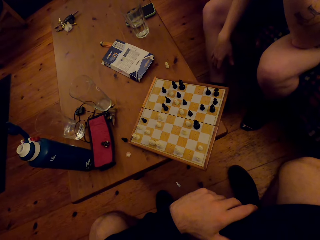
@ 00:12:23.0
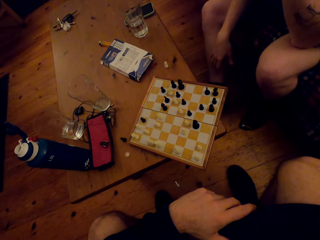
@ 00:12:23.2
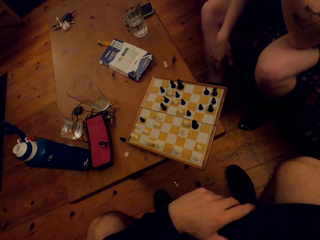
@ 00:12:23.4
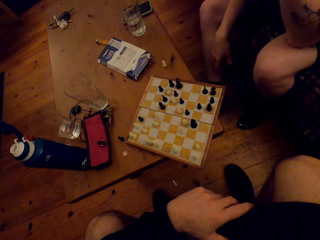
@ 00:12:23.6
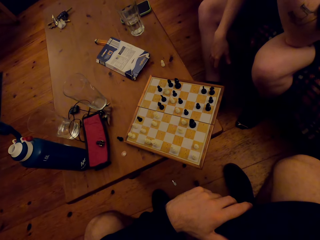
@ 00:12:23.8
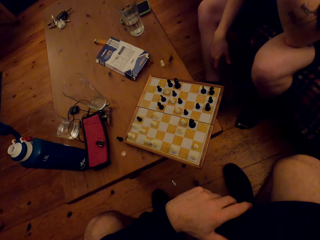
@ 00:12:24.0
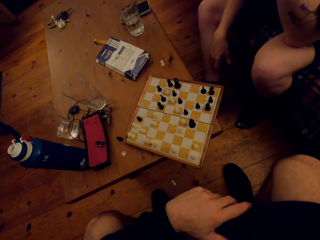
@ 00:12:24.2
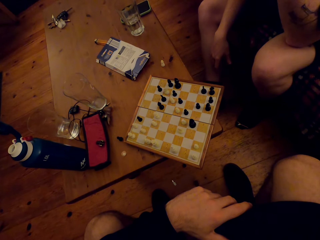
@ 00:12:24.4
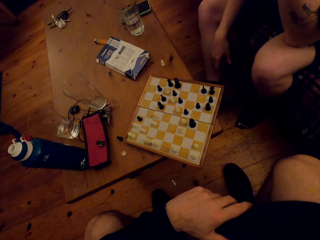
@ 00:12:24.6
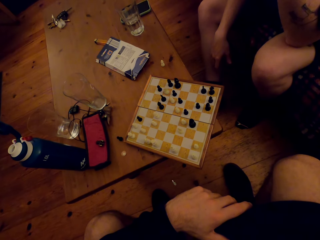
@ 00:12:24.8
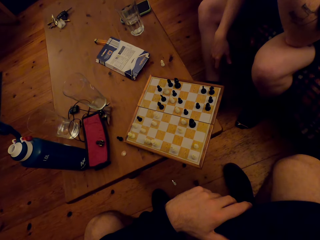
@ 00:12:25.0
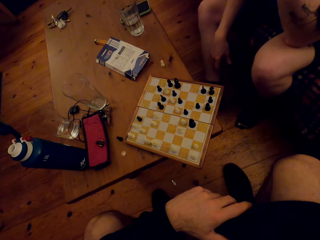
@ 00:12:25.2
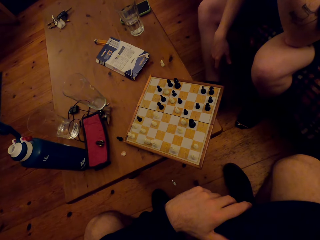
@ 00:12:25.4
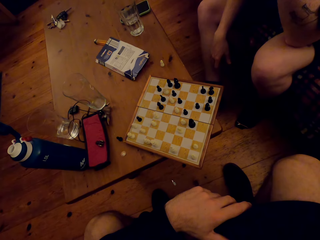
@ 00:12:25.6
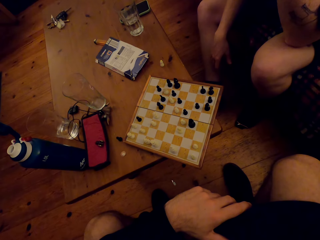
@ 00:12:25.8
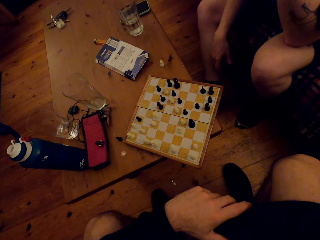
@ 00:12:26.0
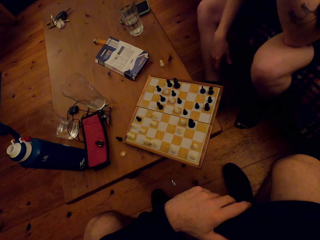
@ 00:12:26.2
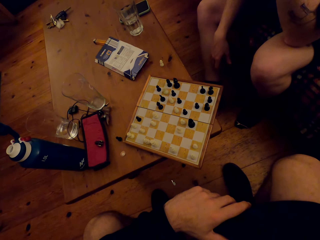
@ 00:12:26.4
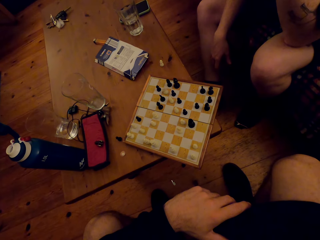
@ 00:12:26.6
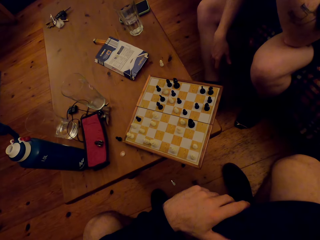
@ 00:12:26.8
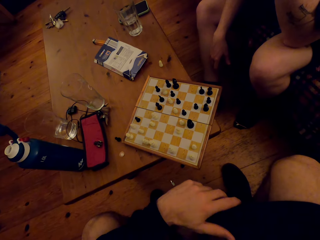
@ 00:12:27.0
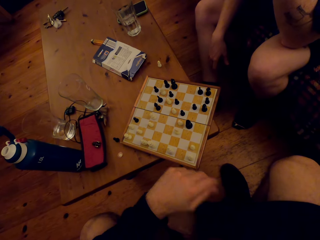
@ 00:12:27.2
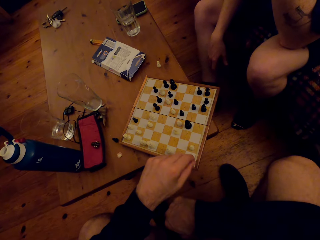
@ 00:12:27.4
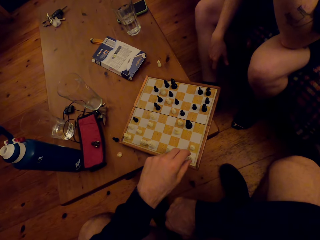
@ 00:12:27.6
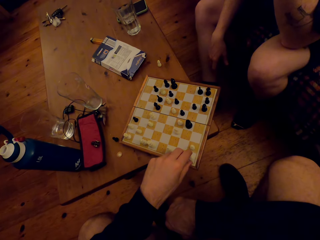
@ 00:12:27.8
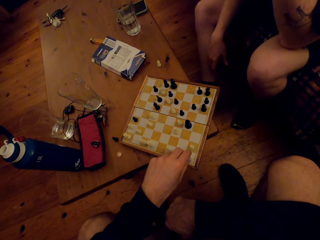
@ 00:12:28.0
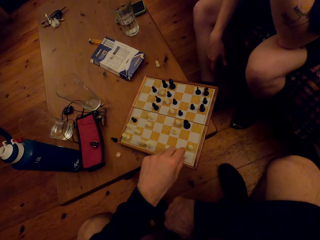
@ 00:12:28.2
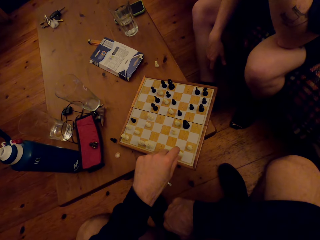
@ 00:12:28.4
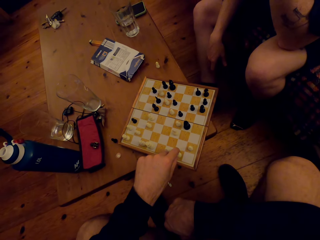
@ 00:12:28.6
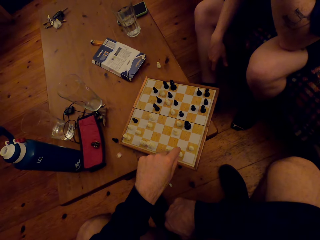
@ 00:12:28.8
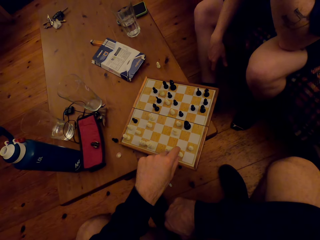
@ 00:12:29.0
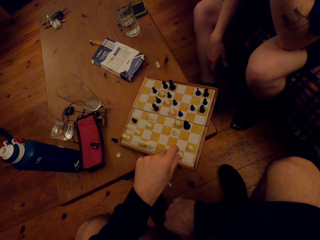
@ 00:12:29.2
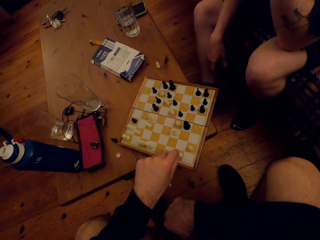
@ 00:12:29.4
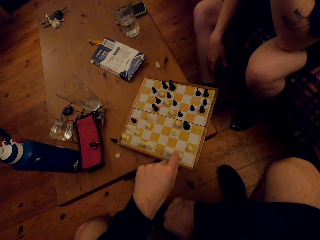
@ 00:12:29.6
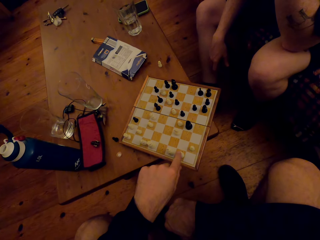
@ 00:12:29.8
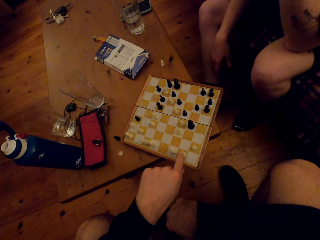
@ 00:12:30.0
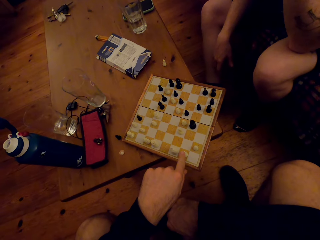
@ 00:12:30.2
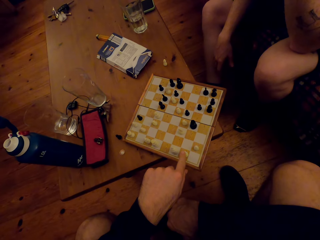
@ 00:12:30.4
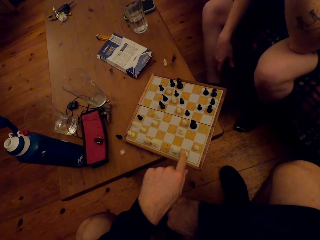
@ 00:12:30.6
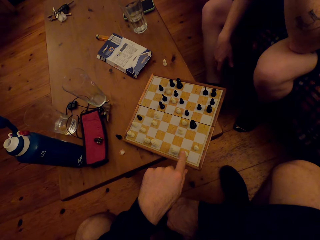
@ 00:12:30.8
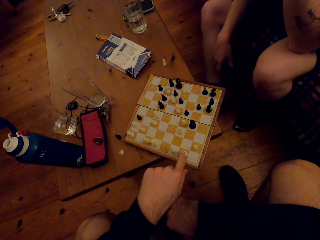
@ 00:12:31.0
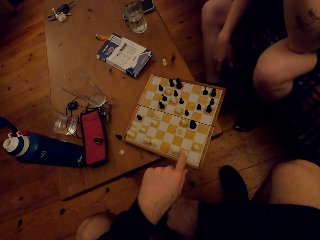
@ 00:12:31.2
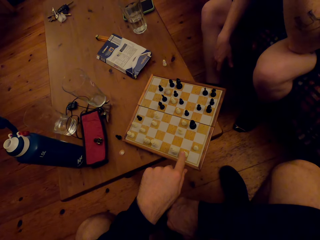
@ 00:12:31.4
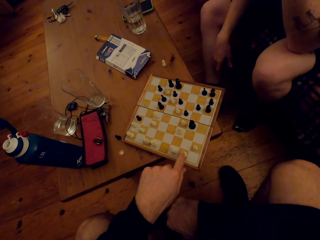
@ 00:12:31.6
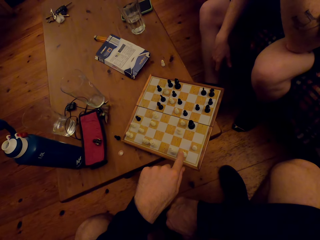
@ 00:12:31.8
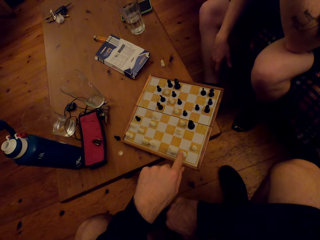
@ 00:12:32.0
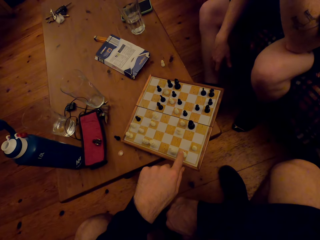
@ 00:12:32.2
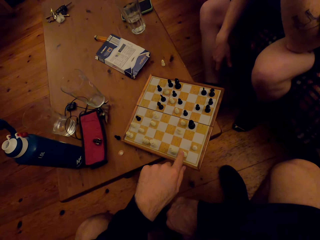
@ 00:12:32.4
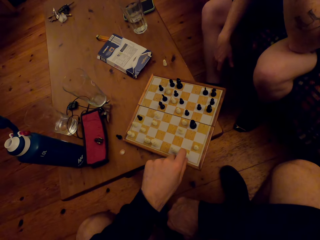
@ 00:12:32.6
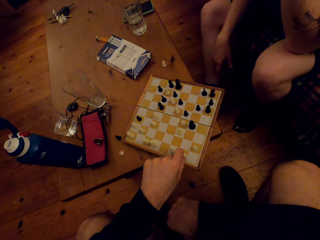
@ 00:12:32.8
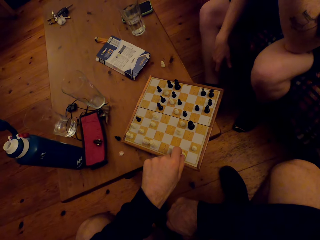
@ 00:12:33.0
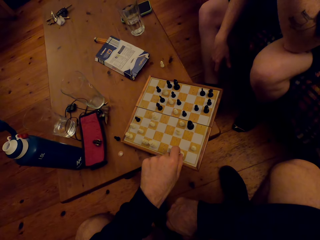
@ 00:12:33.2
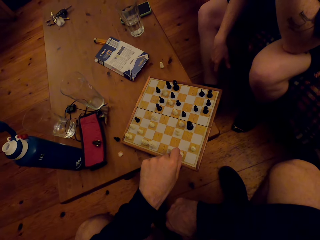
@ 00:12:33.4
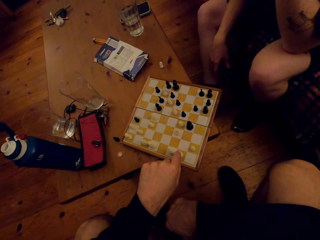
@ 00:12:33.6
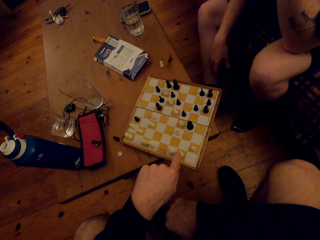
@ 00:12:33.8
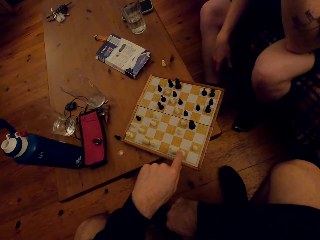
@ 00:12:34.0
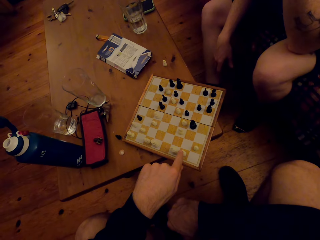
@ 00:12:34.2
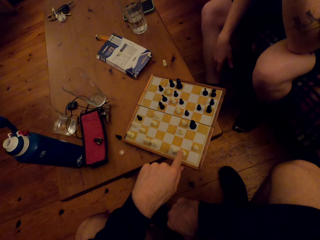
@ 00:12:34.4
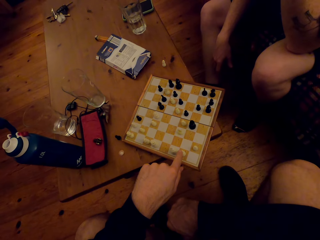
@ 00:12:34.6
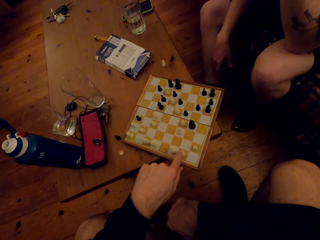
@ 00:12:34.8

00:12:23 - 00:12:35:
The camera wearer looks at the chess game. They move a pawn.

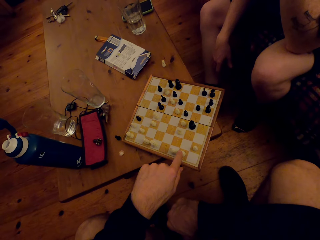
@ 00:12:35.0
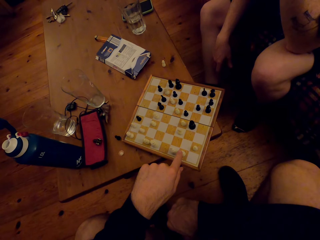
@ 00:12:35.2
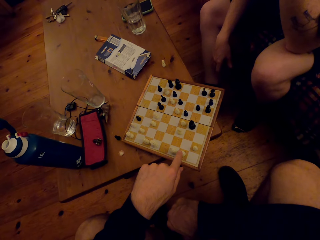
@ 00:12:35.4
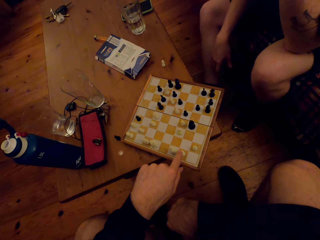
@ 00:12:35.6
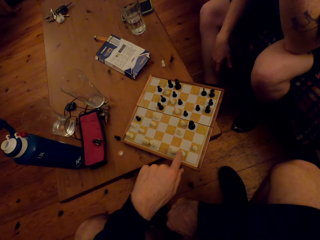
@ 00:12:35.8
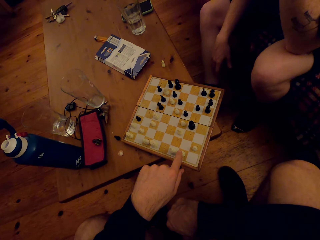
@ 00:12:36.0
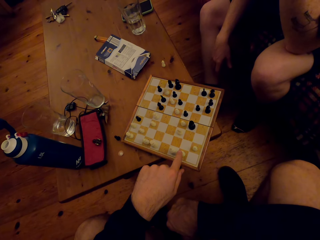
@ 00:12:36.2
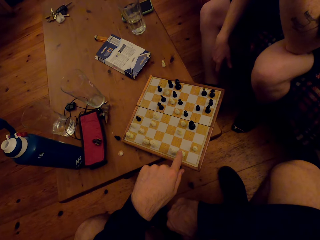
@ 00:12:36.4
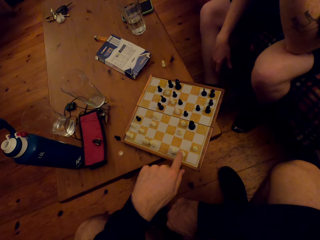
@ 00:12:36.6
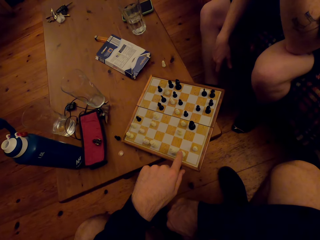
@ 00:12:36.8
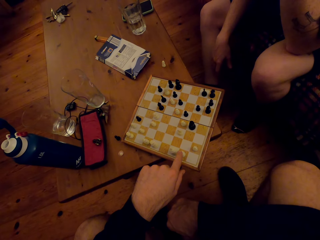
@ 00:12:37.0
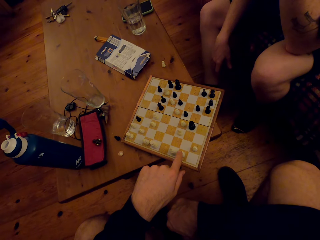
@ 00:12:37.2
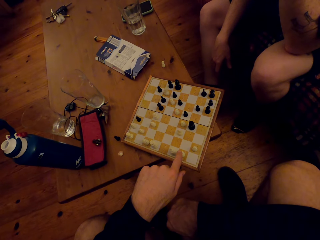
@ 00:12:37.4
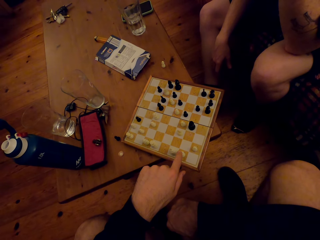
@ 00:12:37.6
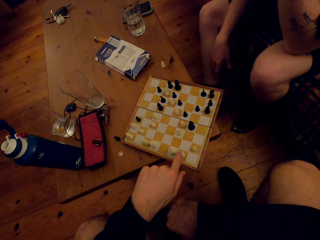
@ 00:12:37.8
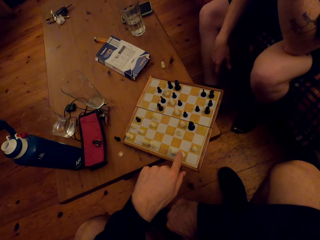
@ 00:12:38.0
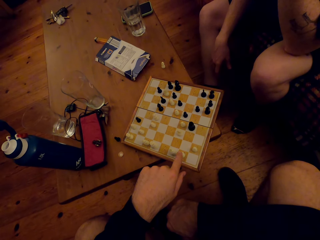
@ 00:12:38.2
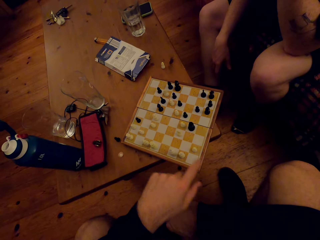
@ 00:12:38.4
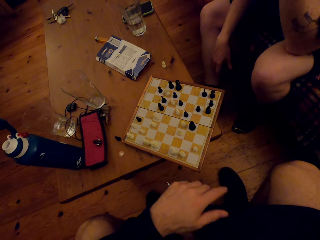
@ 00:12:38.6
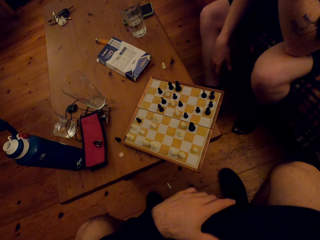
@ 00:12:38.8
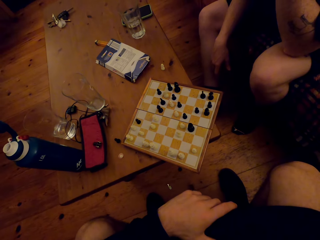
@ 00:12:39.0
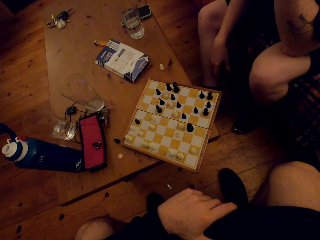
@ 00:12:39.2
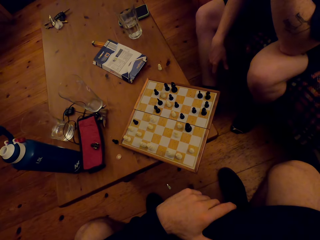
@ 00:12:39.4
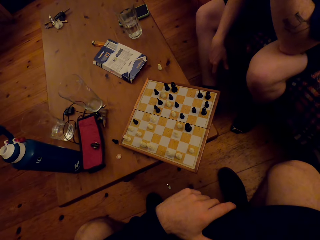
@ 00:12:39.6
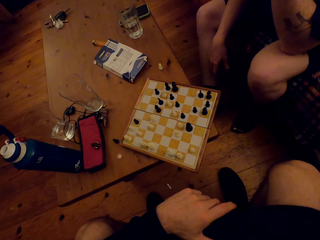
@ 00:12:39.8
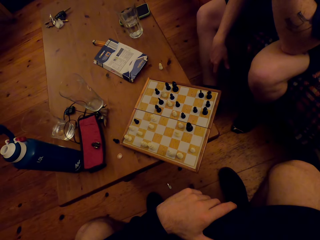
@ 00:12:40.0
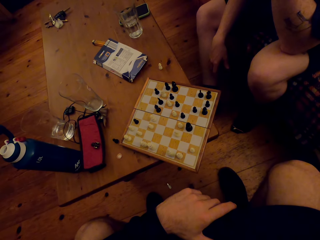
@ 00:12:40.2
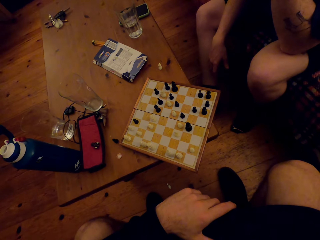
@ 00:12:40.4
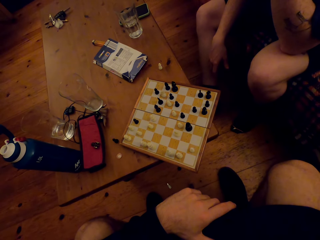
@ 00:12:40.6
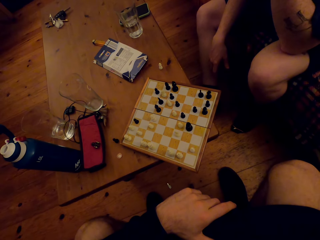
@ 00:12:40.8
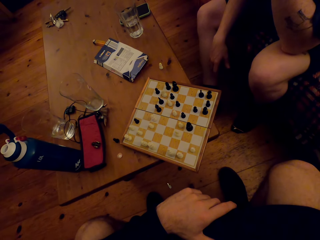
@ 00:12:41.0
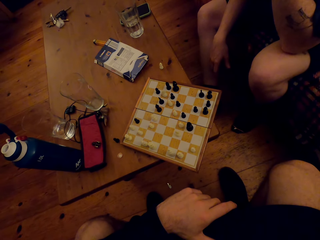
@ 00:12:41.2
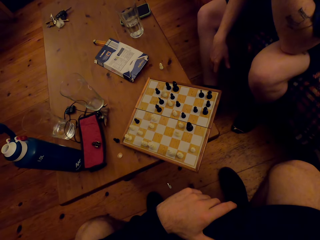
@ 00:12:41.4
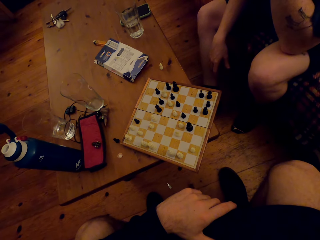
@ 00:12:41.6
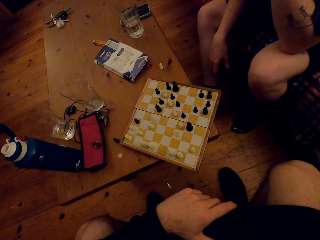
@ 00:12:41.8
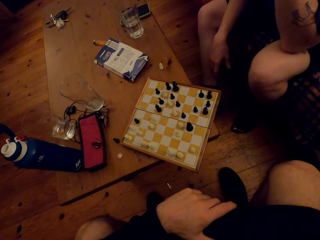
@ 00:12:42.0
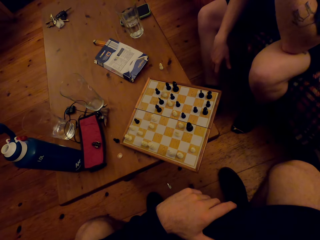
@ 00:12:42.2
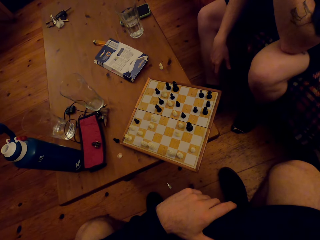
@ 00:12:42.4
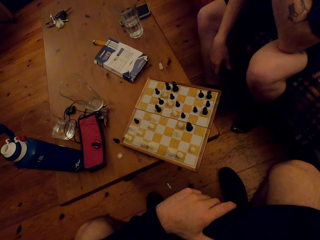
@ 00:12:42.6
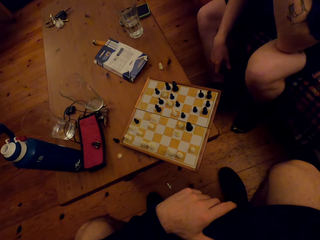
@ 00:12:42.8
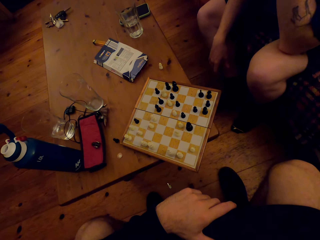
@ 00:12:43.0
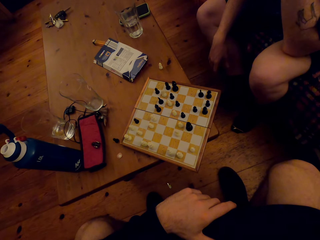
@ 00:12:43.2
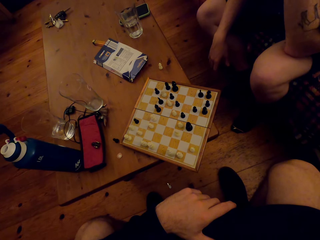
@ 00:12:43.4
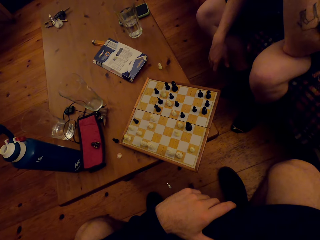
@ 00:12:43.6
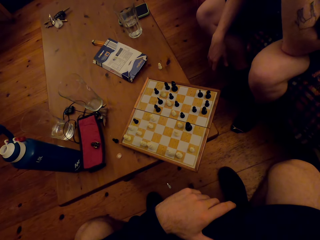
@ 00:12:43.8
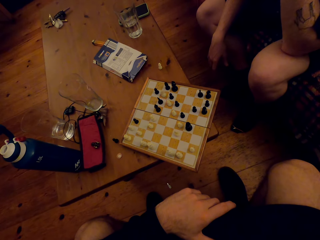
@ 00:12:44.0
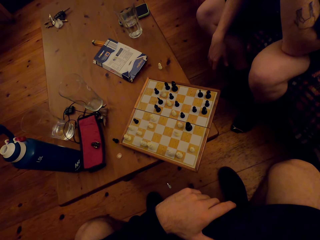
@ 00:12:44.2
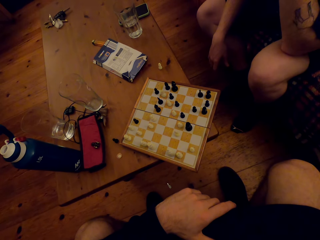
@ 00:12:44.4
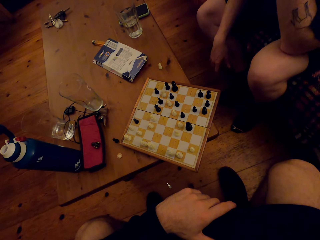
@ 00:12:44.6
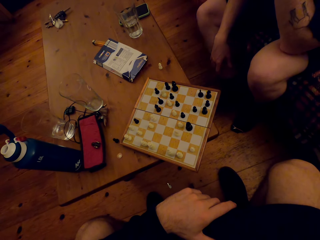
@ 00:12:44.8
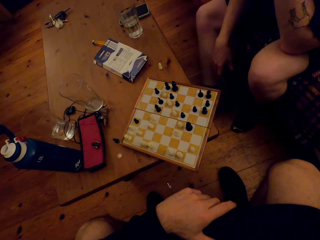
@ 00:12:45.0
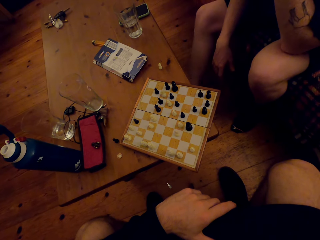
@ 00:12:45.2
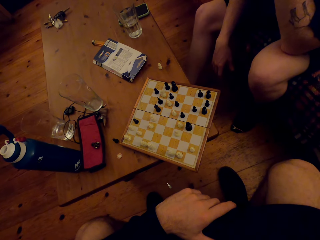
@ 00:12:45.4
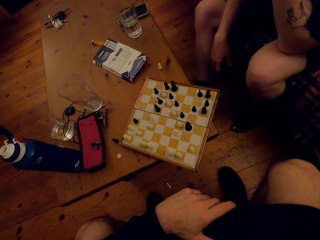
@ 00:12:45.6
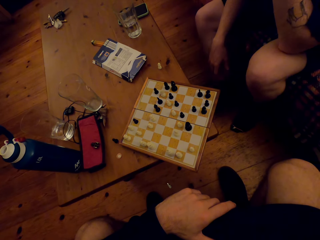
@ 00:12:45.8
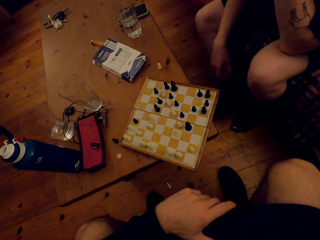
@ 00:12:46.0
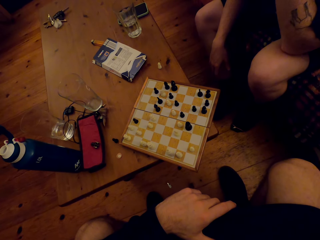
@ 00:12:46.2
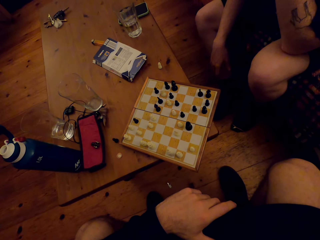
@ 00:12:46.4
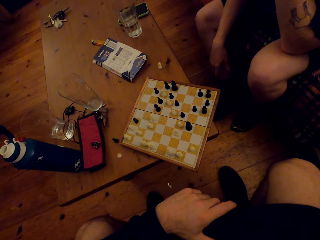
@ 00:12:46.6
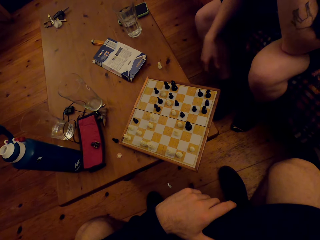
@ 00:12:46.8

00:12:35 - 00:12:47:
The camera wearer looks around. A person looks at the chess game. The camera wearer looks at the chess game.
